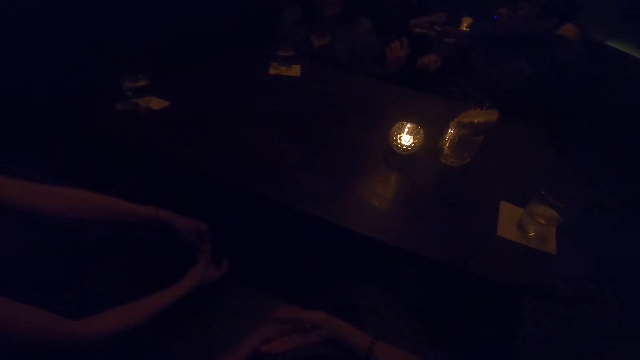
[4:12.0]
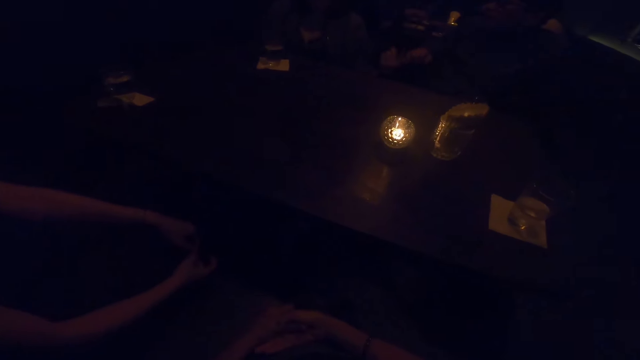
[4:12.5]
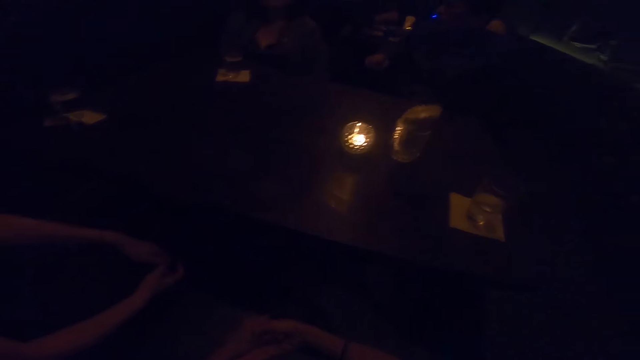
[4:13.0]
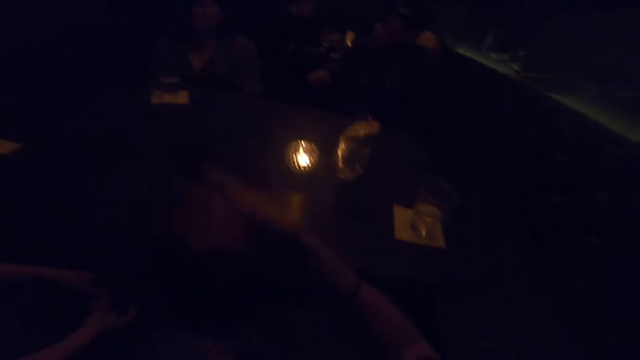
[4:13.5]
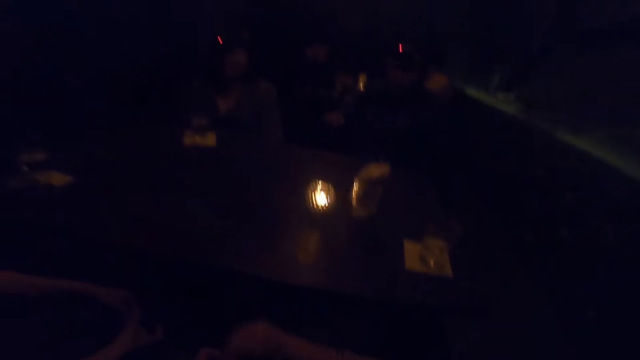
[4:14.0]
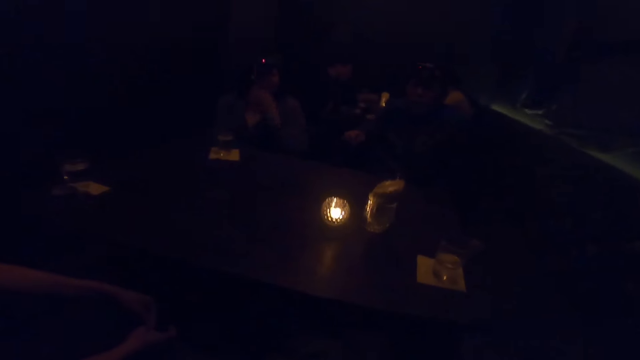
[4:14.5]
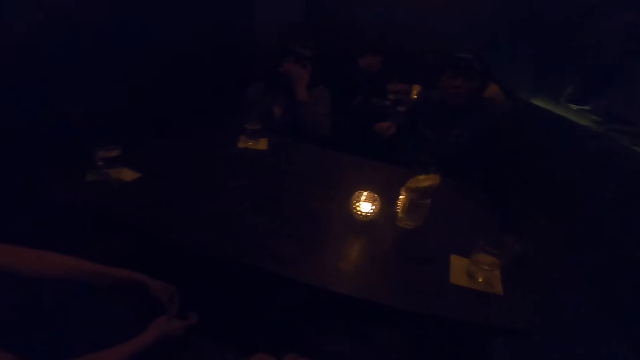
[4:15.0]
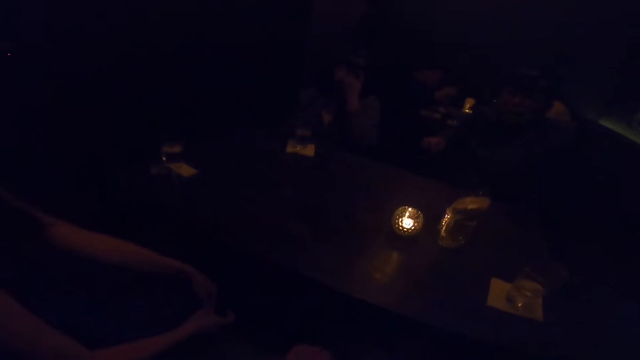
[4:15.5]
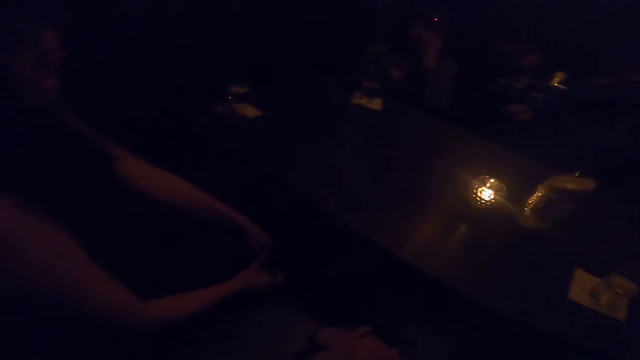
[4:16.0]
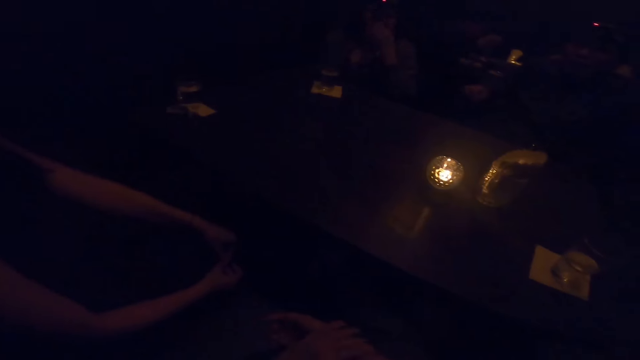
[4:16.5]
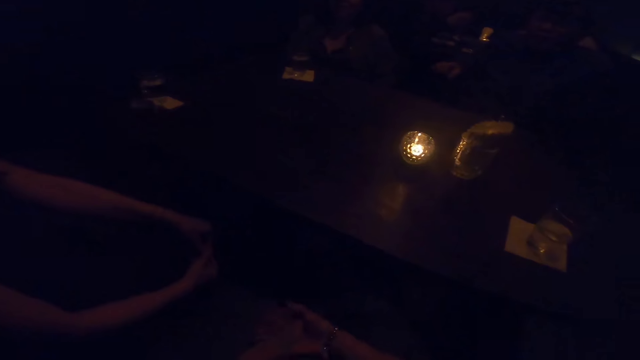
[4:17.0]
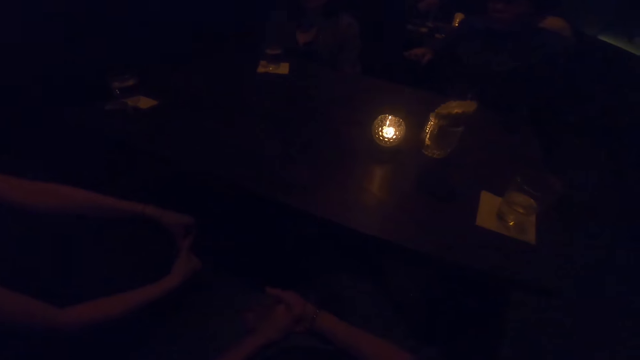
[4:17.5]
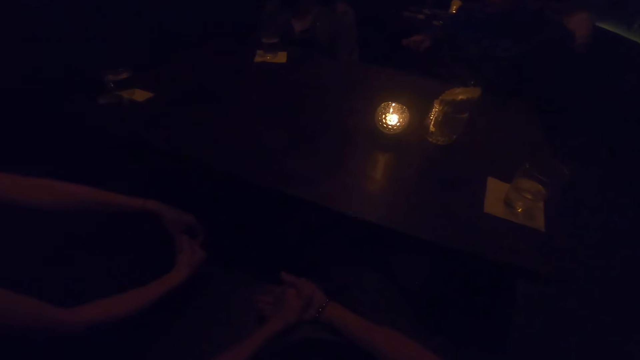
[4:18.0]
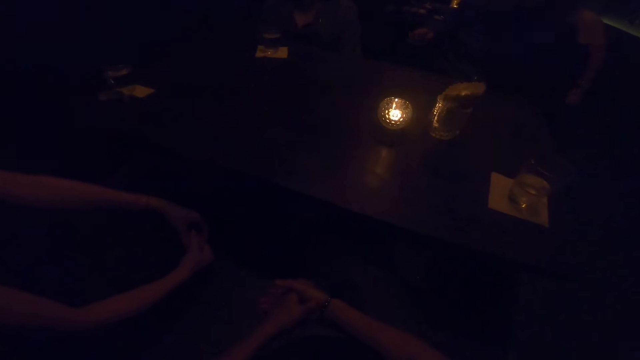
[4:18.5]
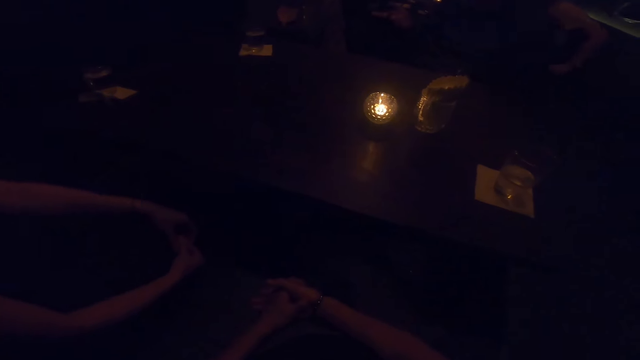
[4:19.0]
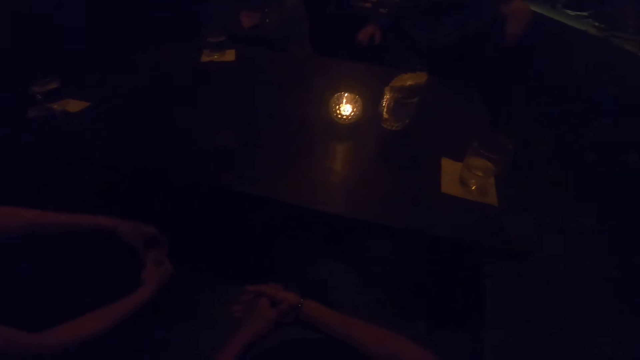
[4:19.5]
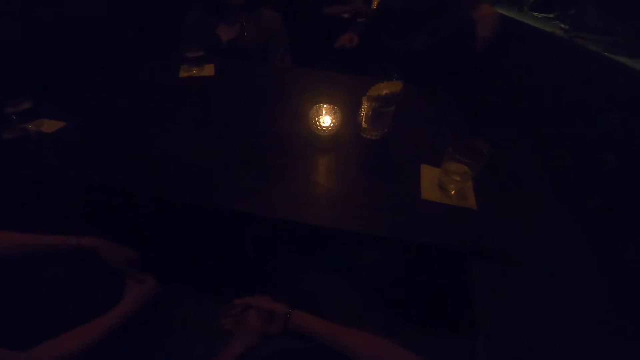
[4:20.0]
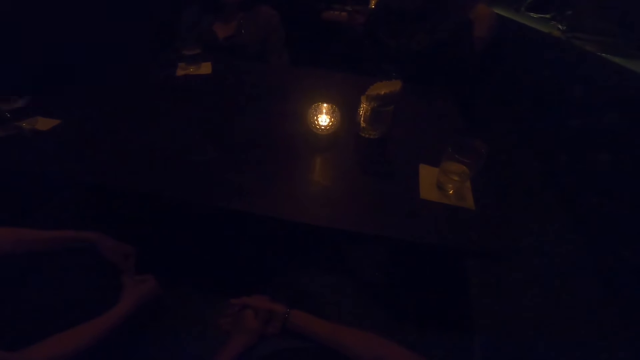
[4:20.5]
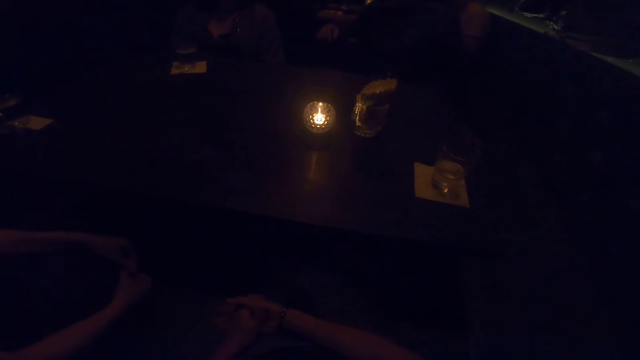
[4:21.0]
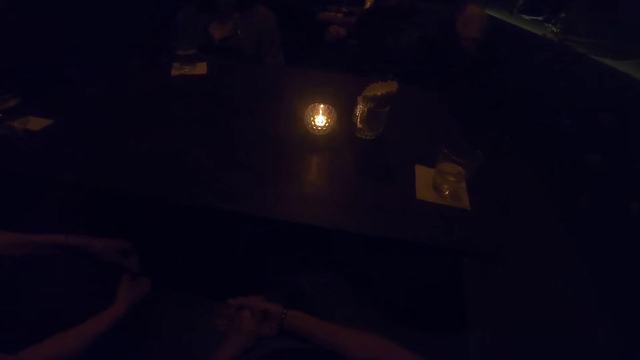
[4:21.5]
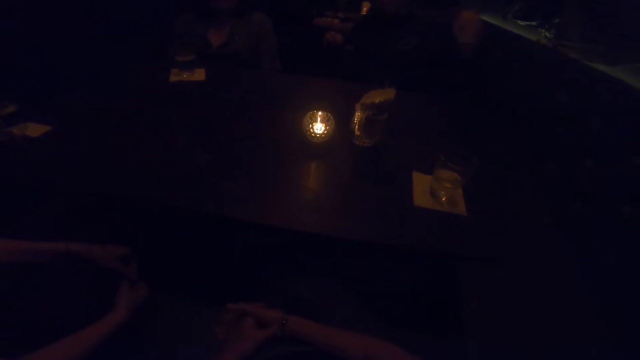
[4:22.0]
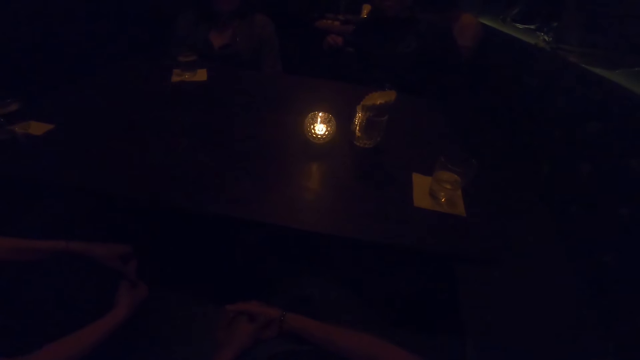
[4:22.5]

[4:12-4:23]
The woman gesticulates with her right hand and lifts a hand in the air. The camera wearer lifts a hand in the air. The woman touches the face. Another person sways hands in the air.

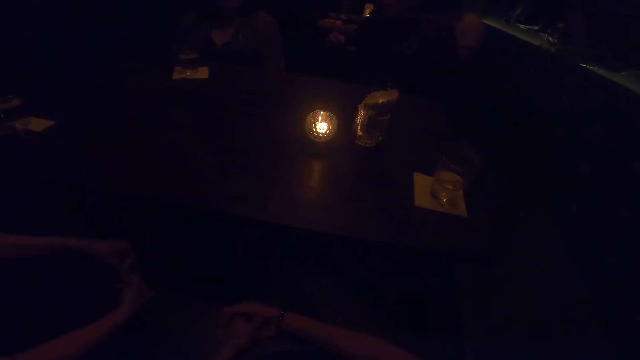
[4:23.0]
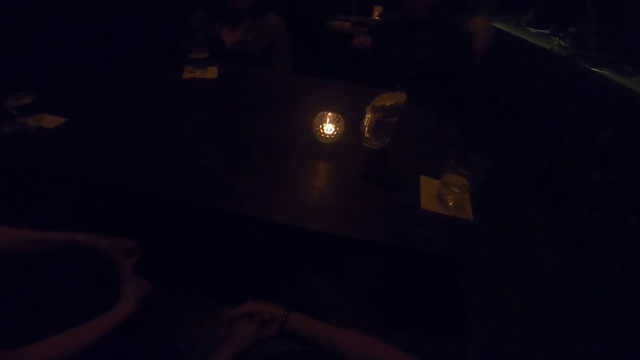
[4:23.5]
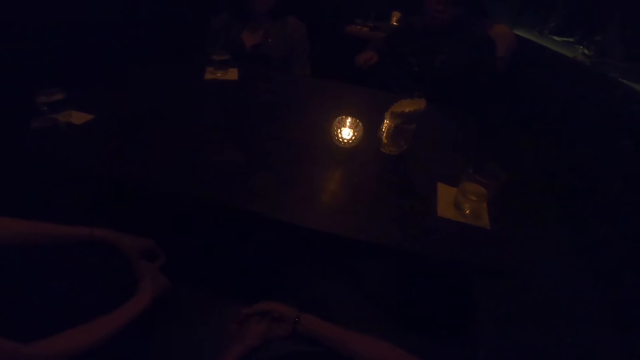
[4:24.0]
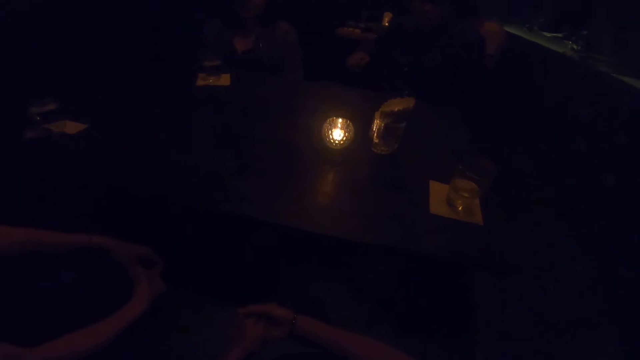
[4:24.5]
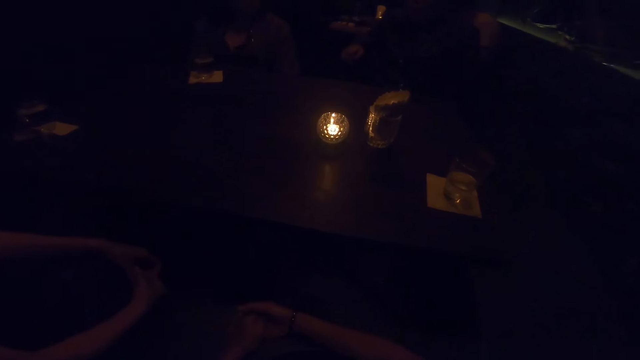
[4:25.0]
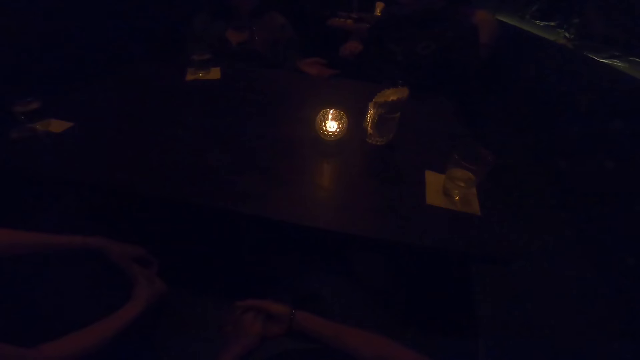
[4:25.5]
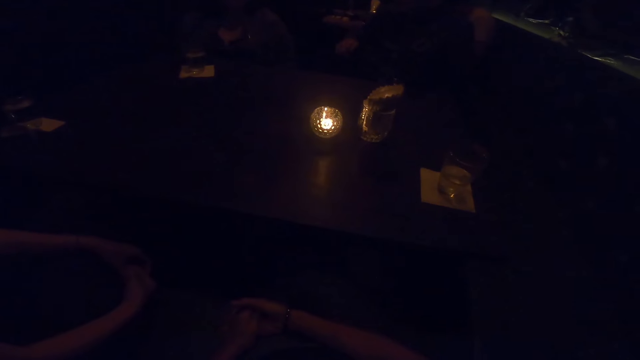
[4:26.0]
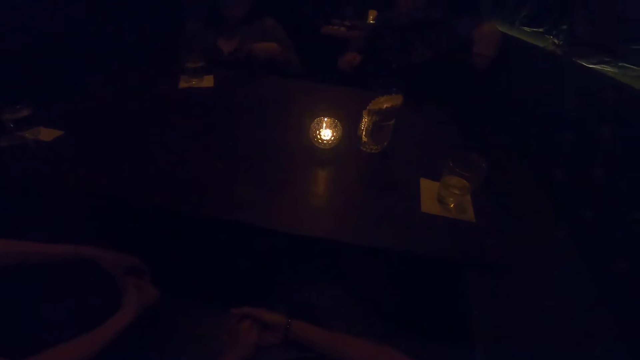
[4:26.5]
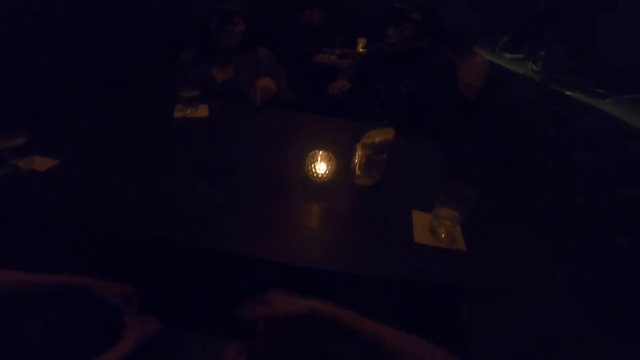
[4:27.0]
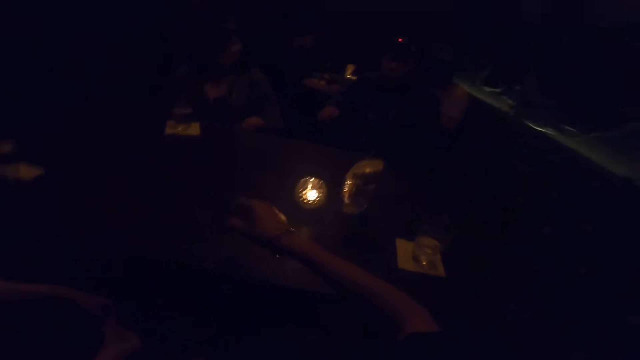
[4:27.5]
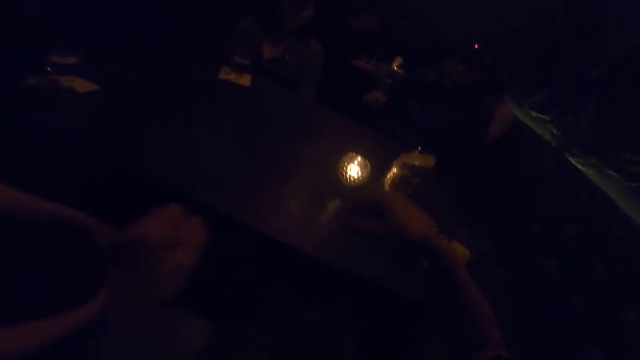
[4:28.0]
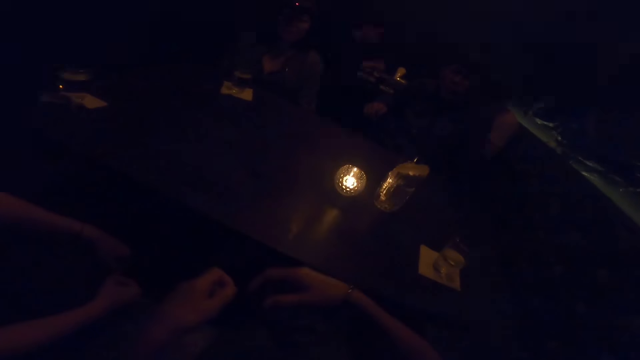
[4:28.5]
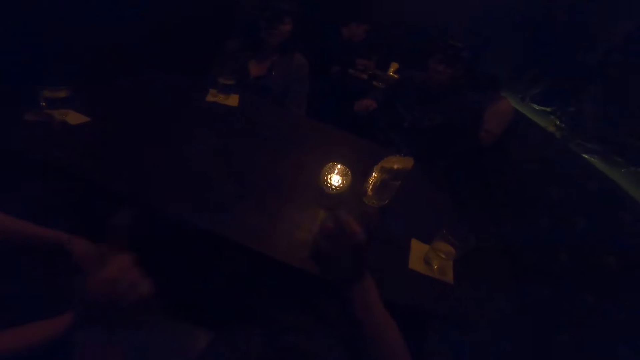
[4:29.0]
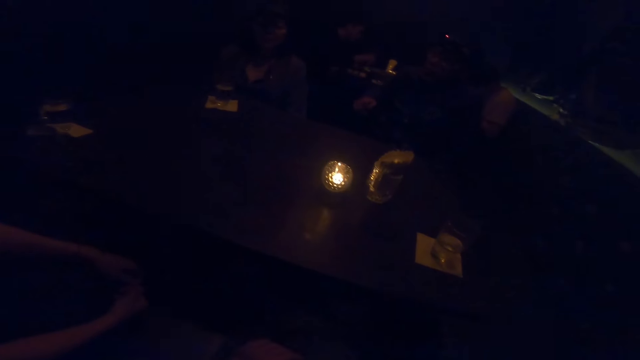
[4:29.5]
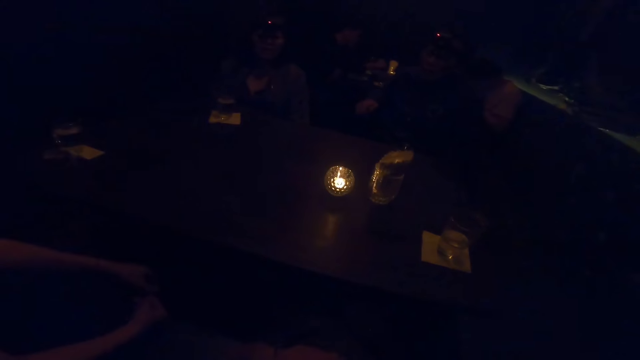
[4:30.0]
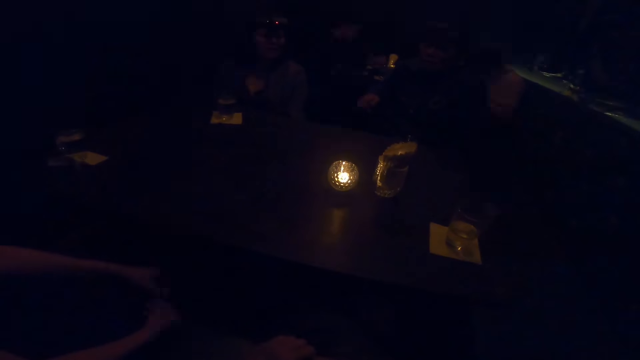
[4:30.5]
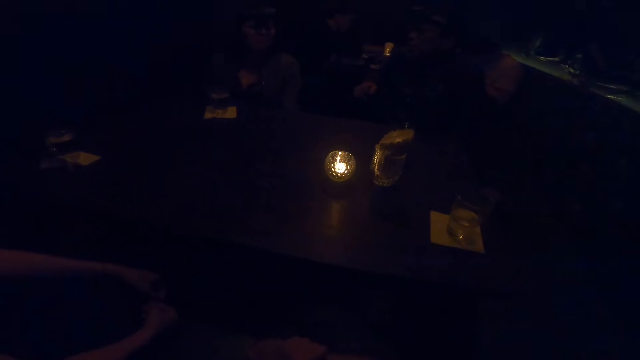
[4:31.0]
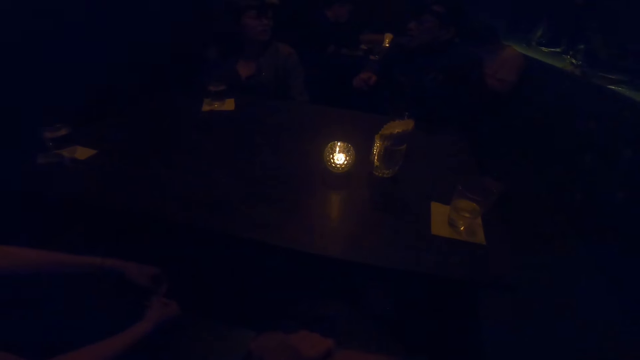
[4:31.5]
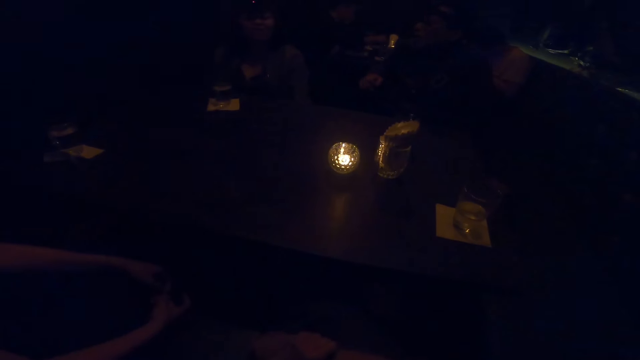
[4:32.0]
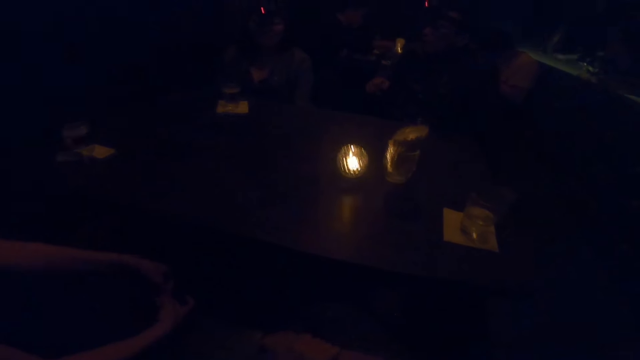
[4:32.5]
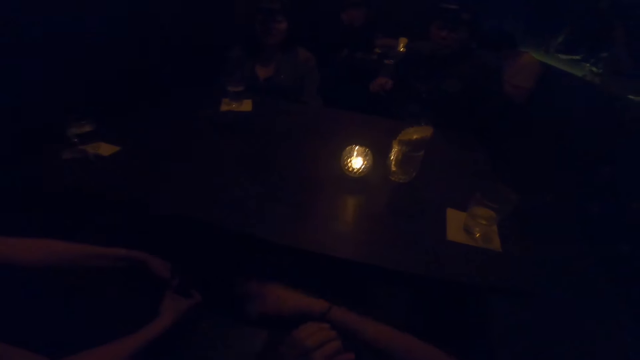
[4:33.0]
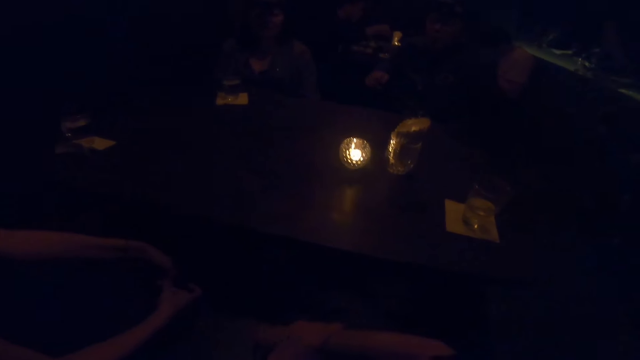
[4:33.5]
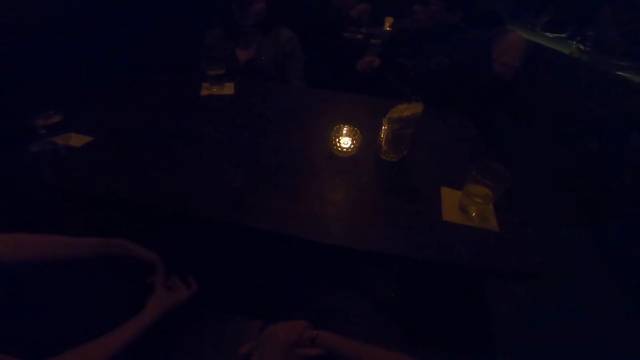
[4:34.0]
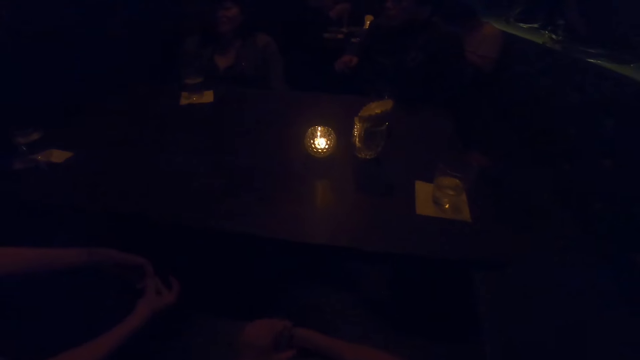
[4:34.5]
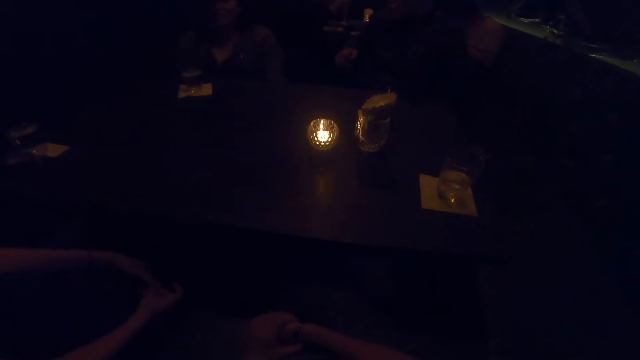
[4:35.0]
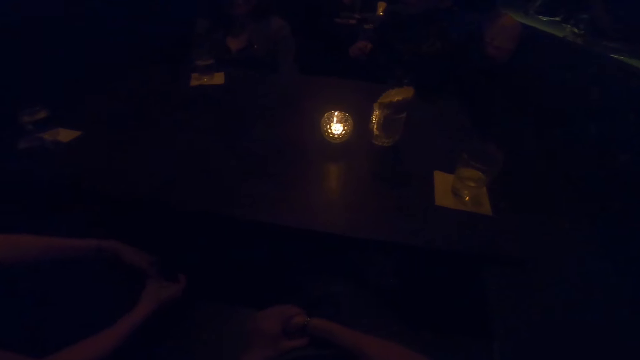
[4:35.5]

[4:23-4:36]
A person points at another person. The camera wearer sways hands in the air. She gesticulates with her right hand, gesticulates with both hands. She points at the first person.
